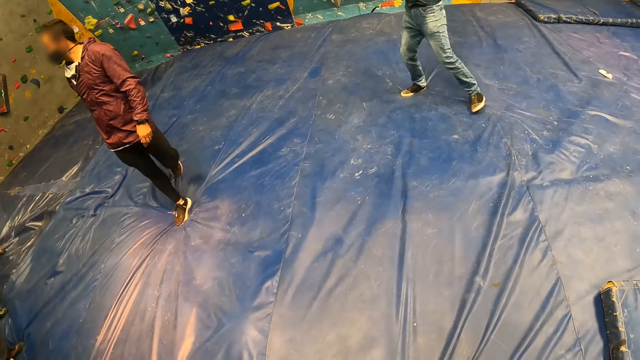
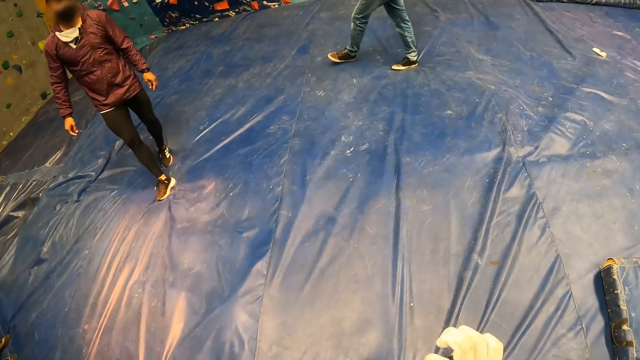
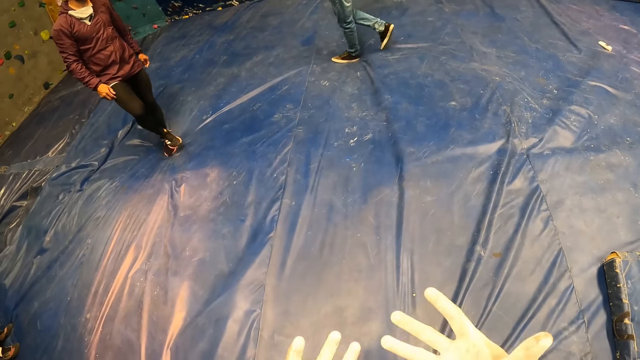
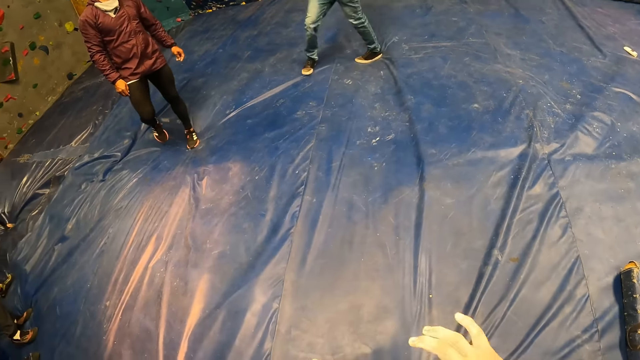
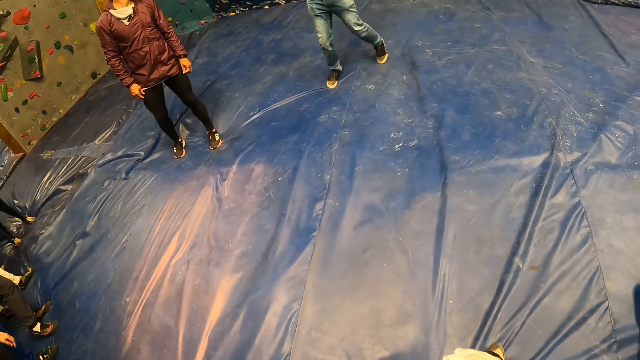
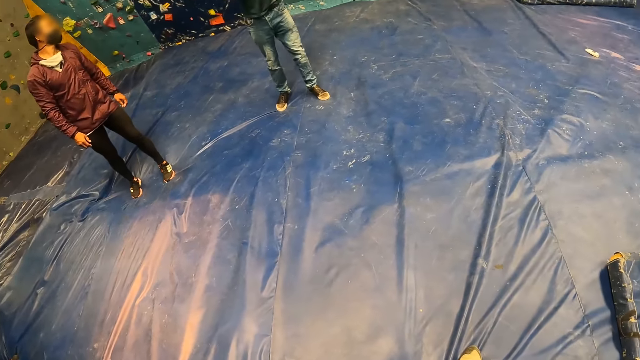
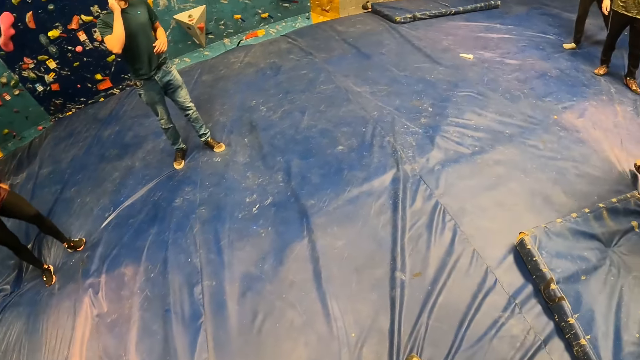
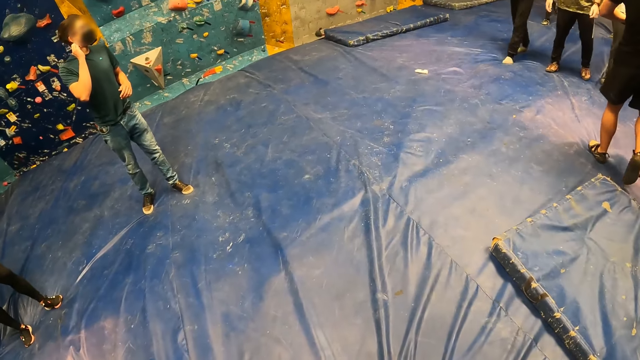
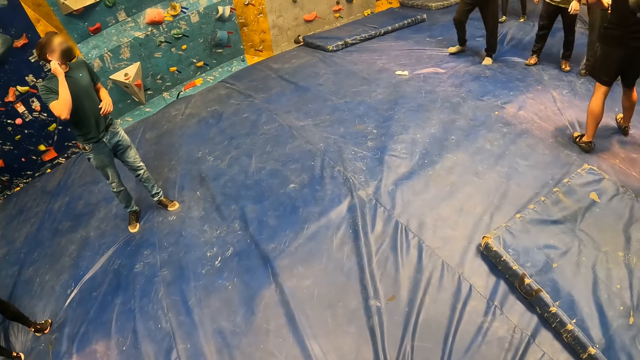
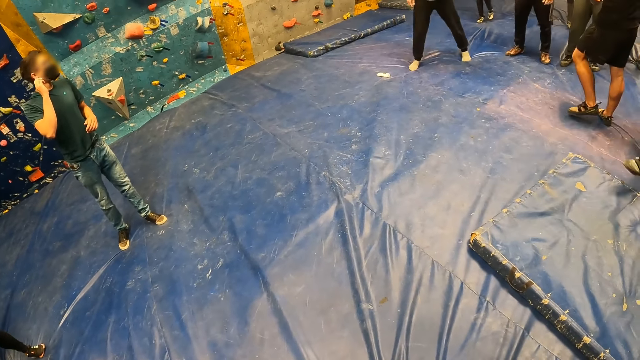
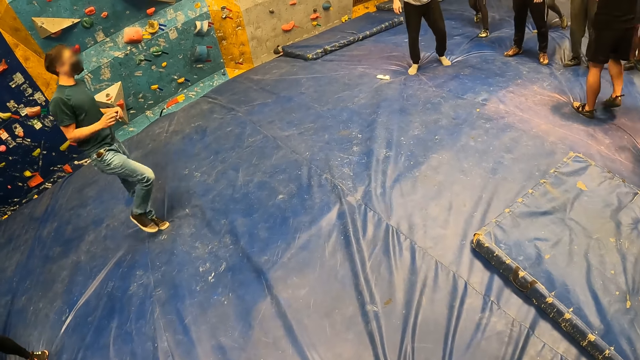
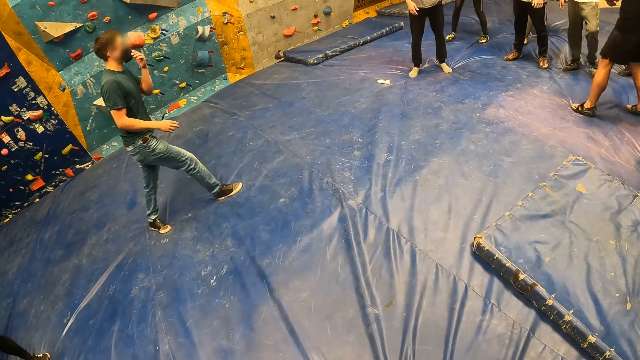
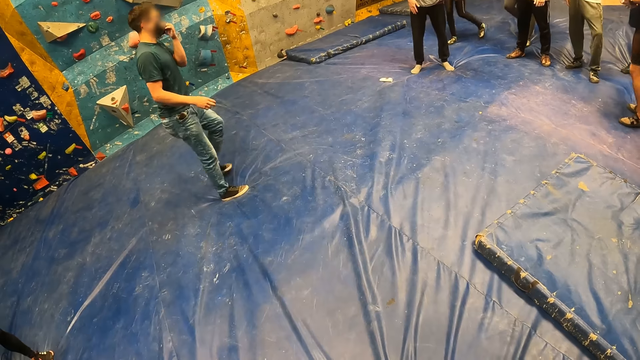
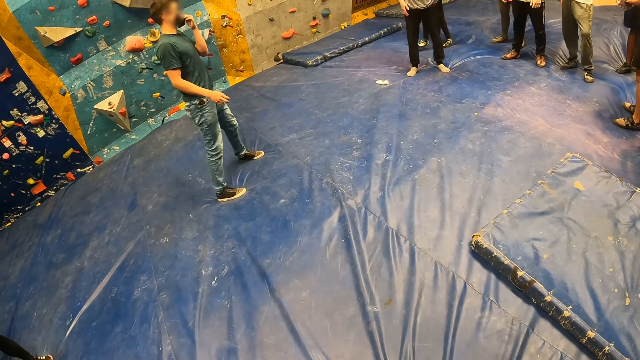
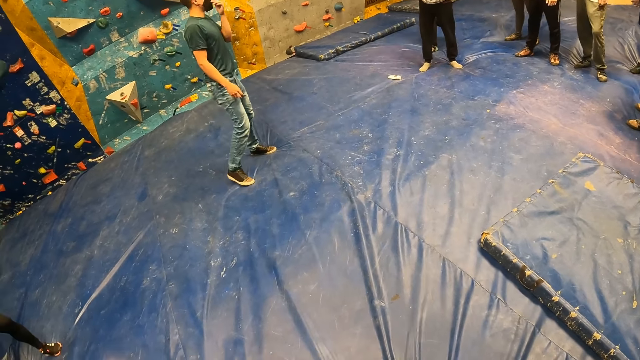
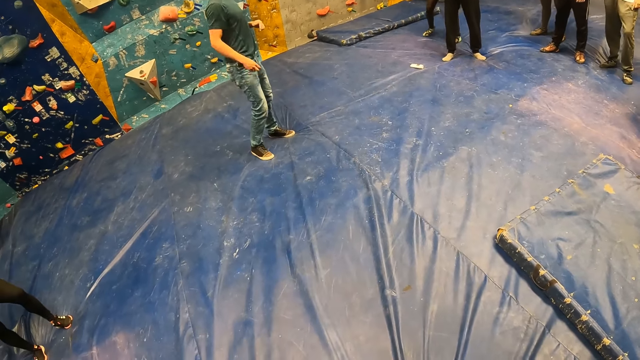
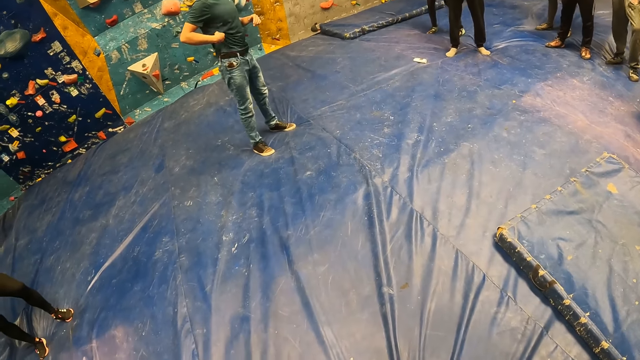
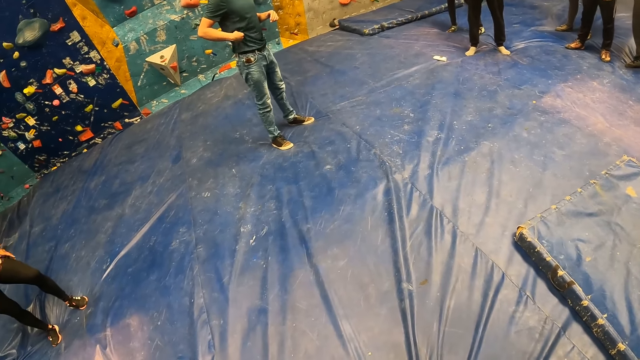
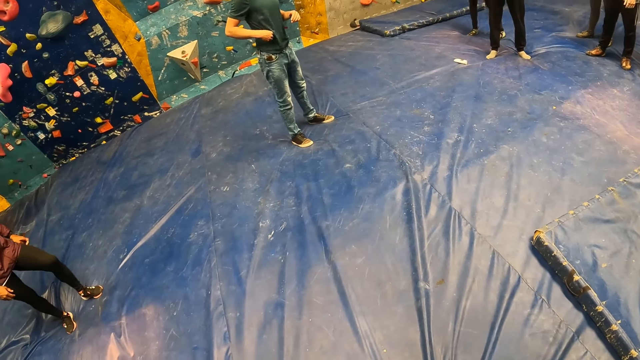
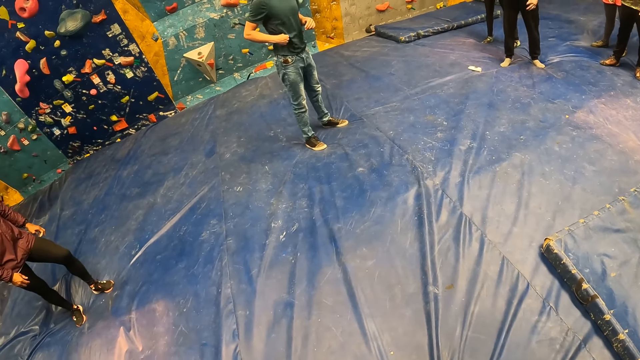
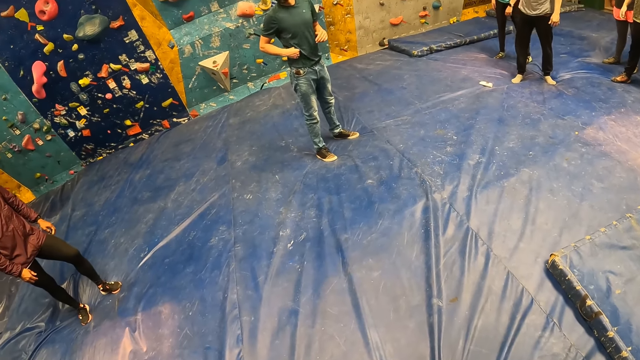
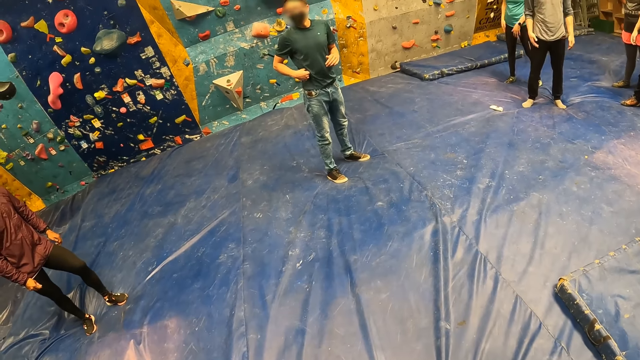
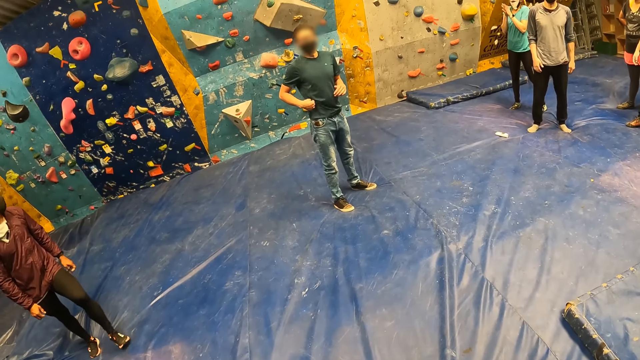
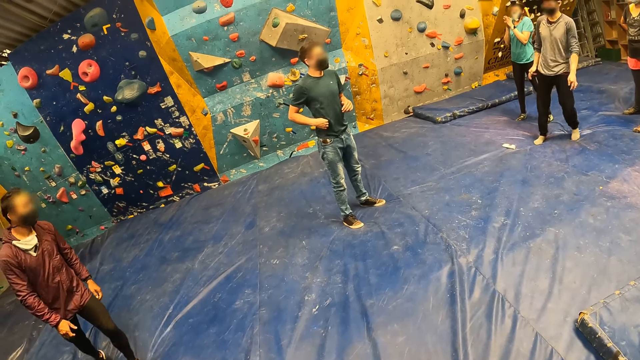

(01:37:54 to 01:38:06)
A man scratches himself.

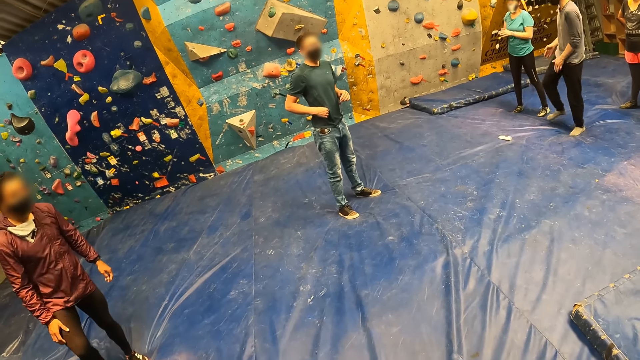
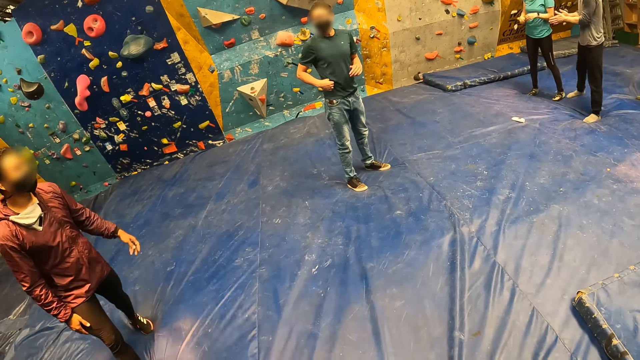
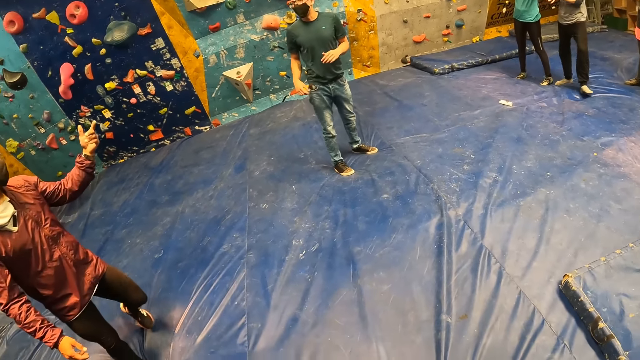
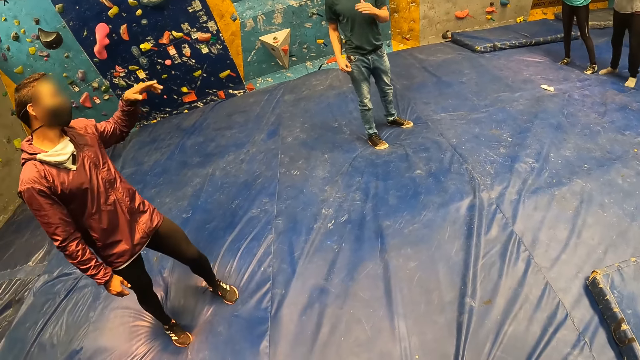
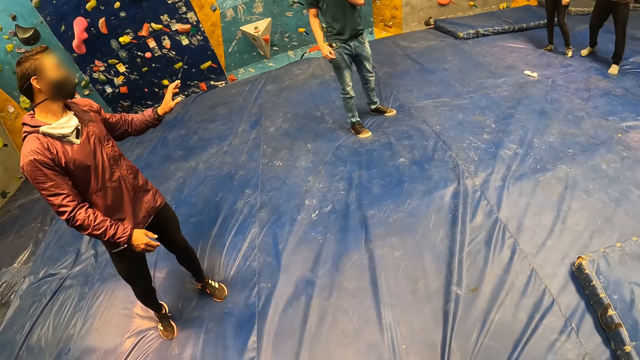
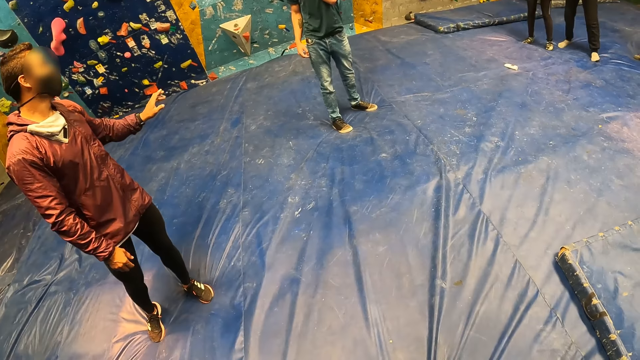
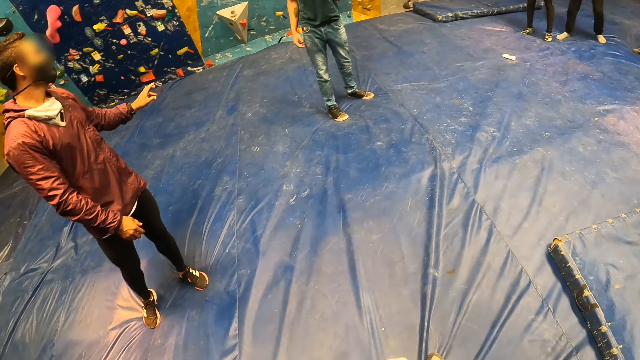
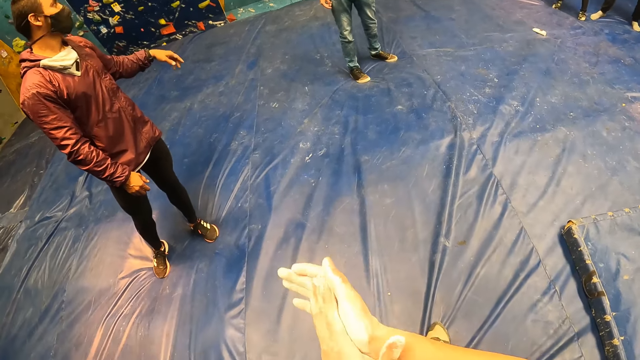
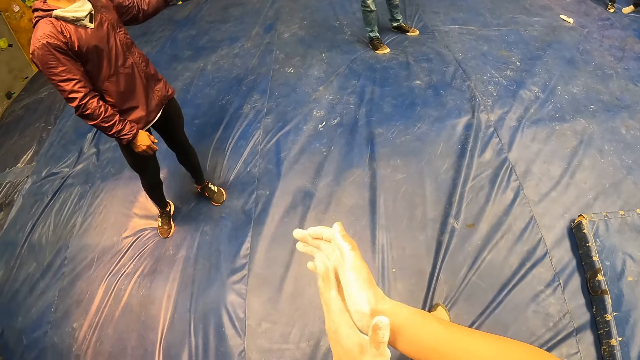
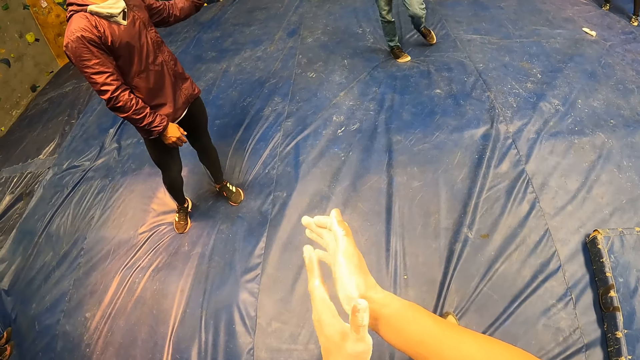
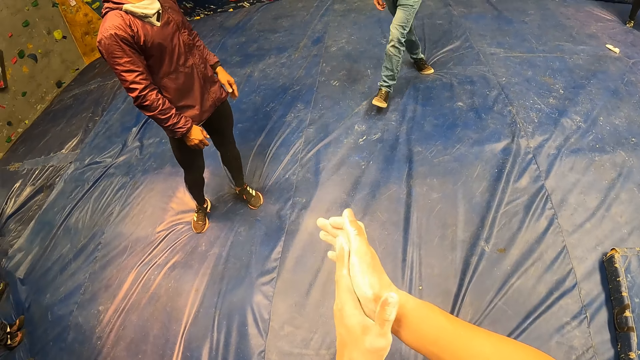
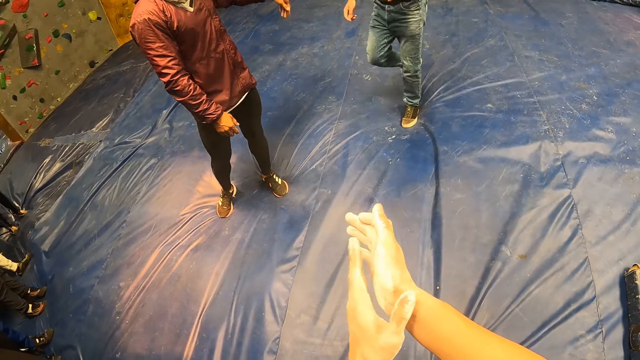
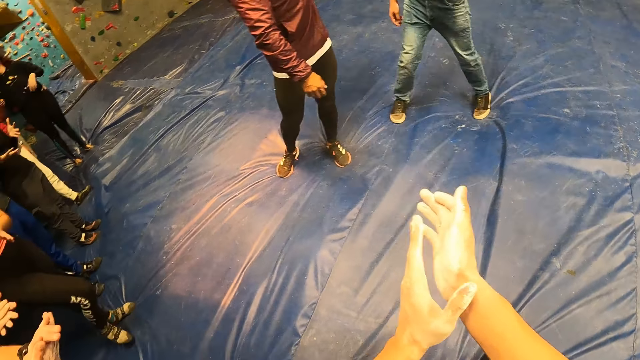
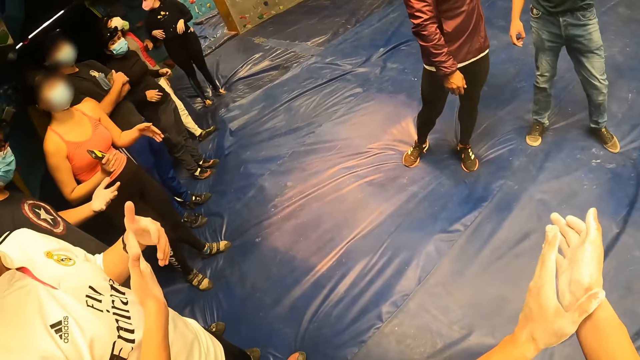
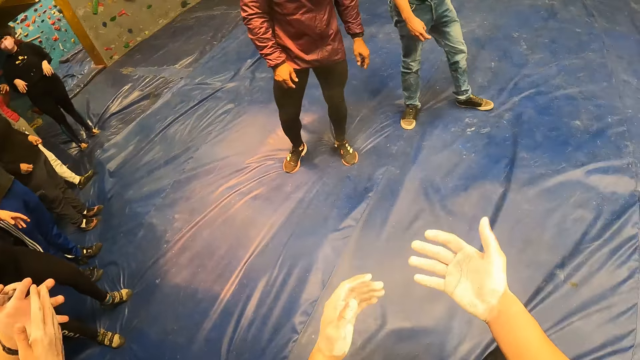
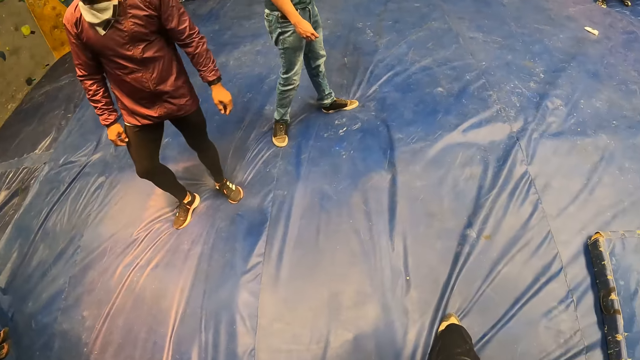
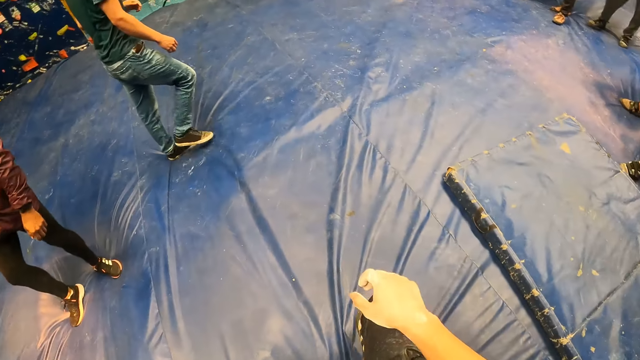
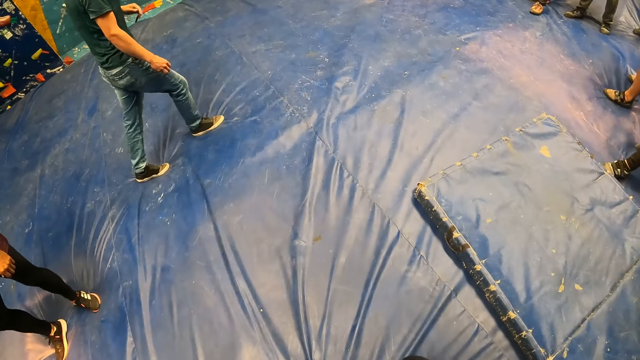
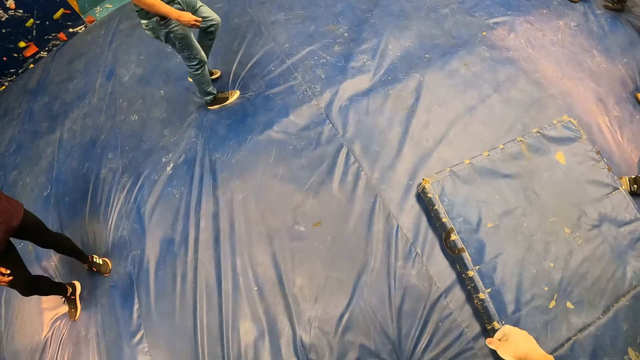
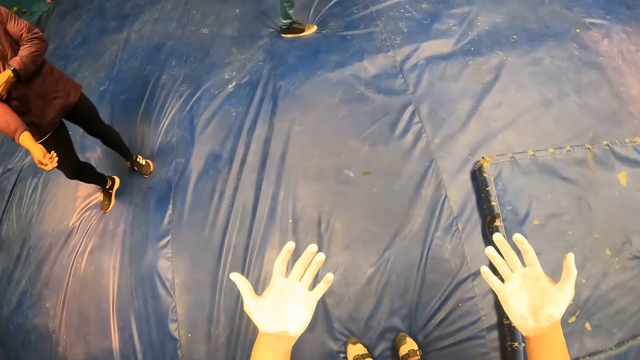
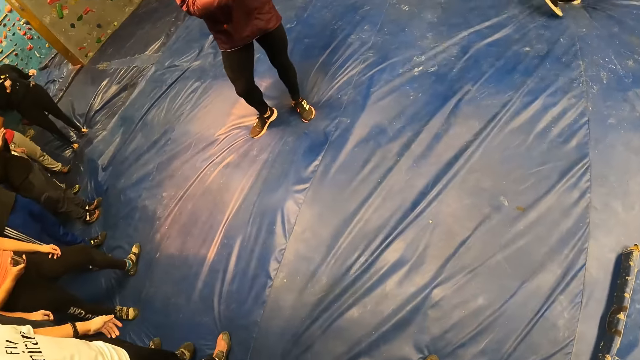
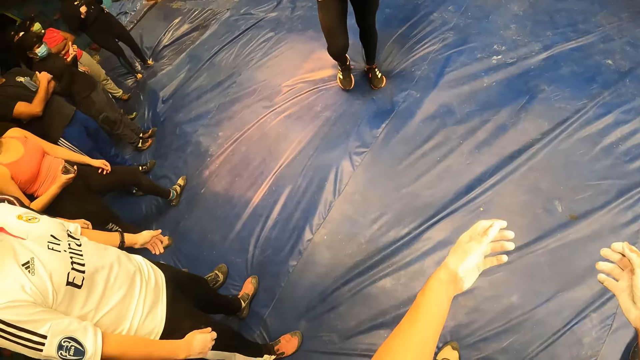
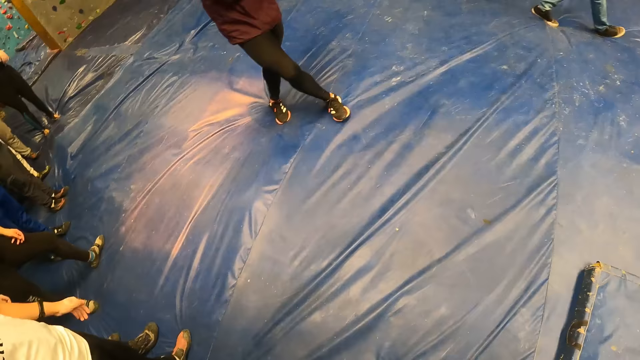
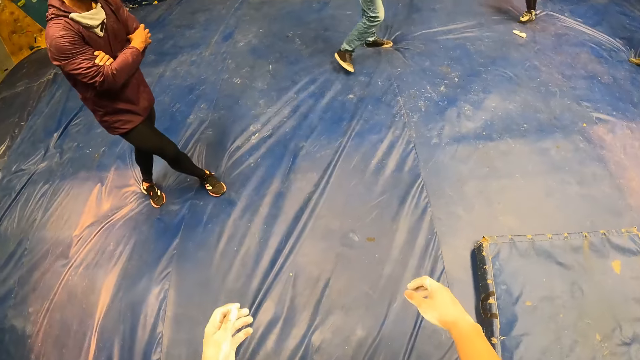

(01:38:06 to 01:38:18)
A man makes the hand gestures. The camera wearer claps the hands.
